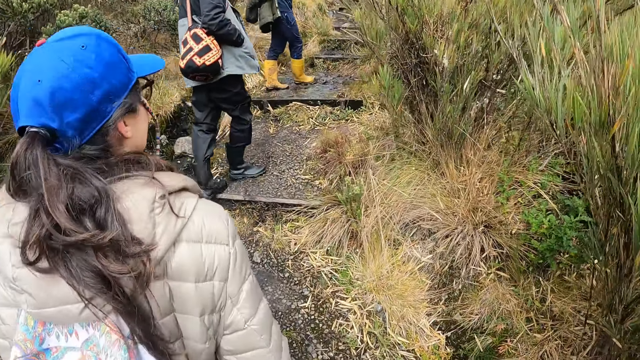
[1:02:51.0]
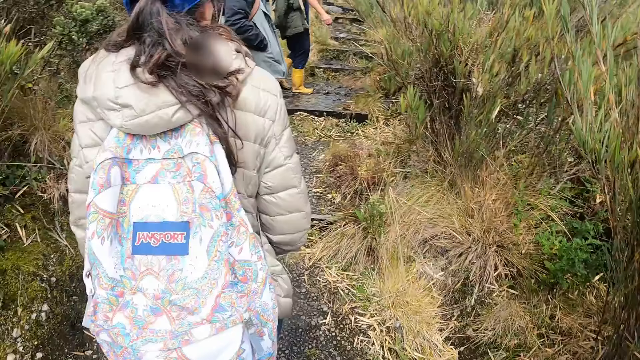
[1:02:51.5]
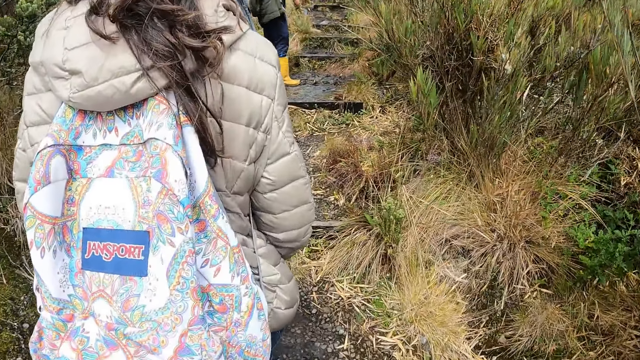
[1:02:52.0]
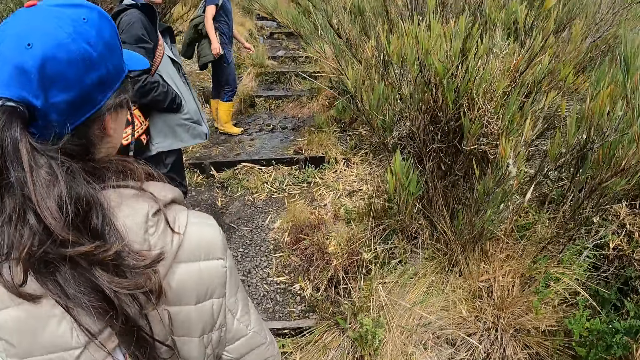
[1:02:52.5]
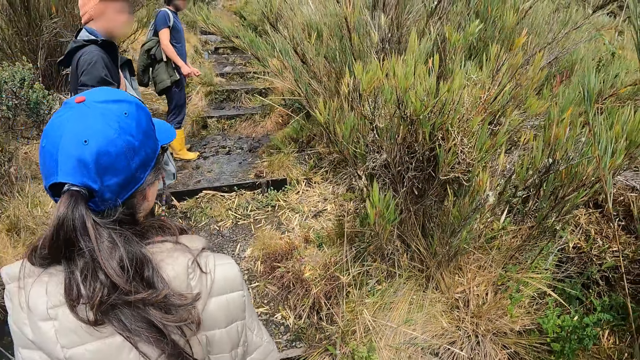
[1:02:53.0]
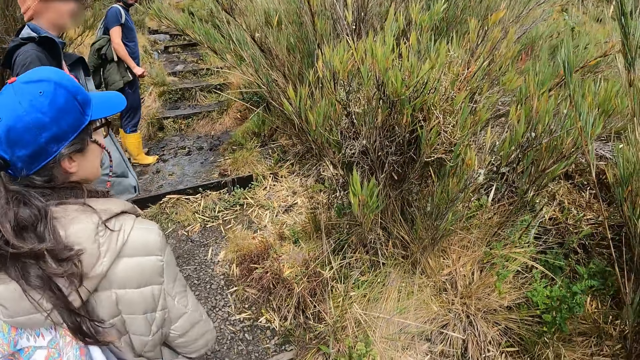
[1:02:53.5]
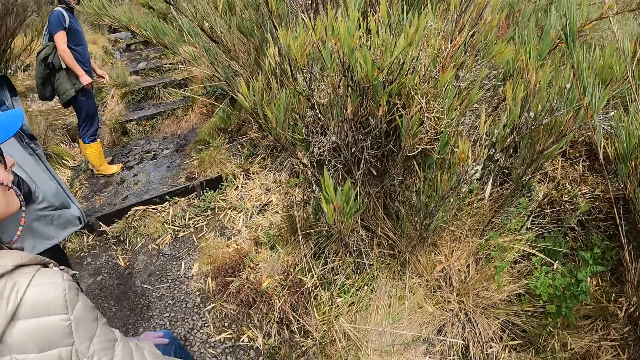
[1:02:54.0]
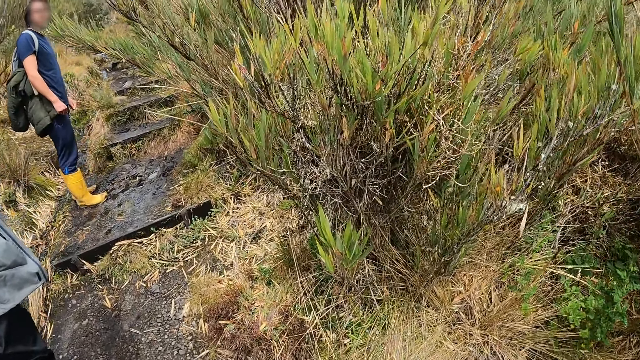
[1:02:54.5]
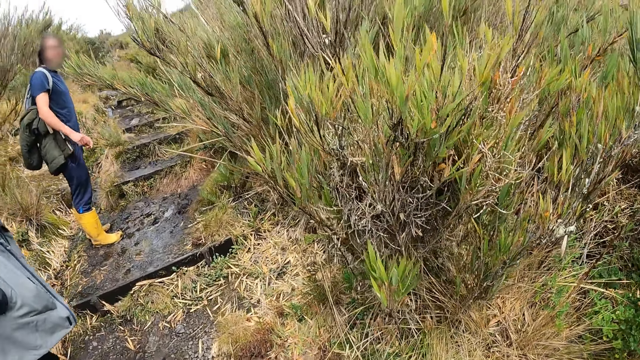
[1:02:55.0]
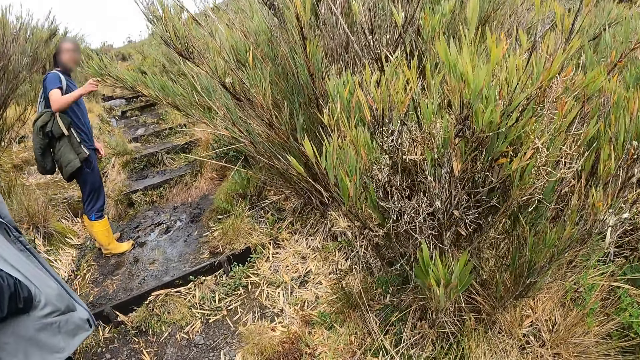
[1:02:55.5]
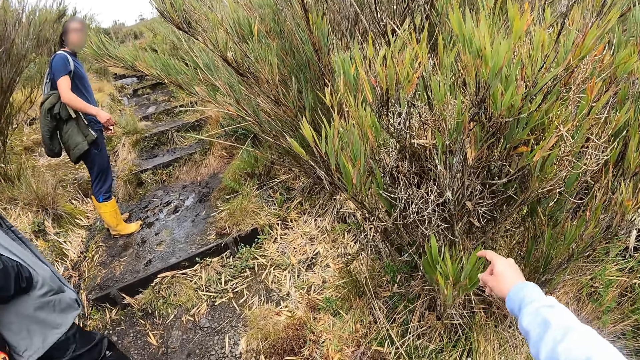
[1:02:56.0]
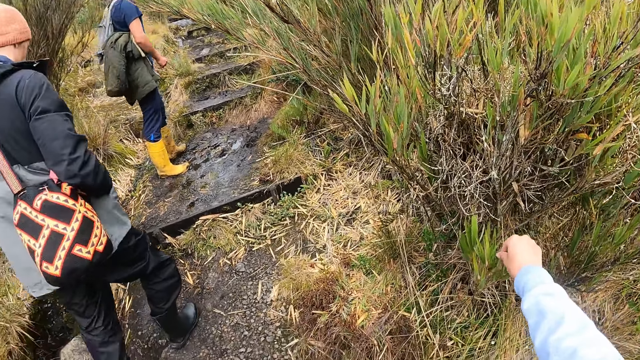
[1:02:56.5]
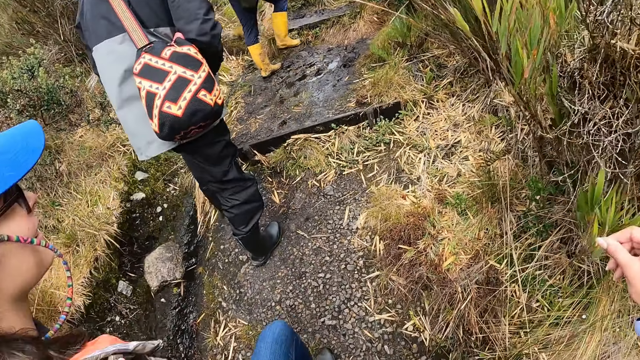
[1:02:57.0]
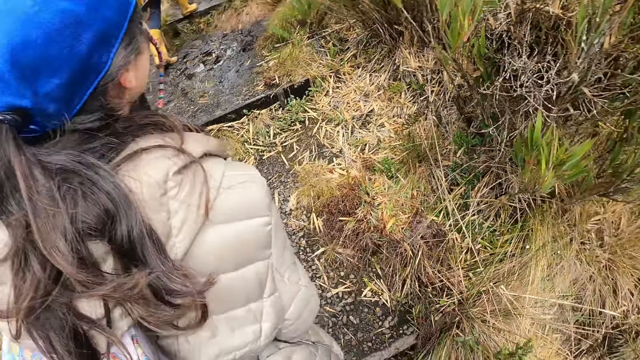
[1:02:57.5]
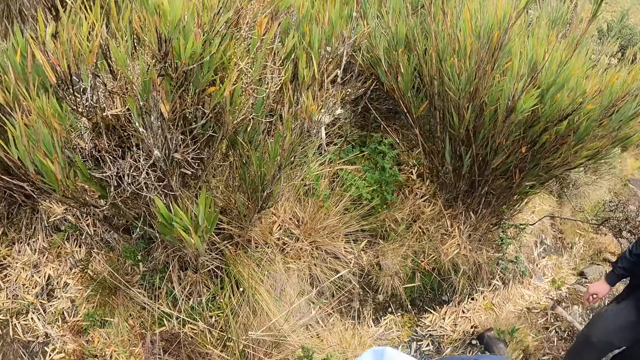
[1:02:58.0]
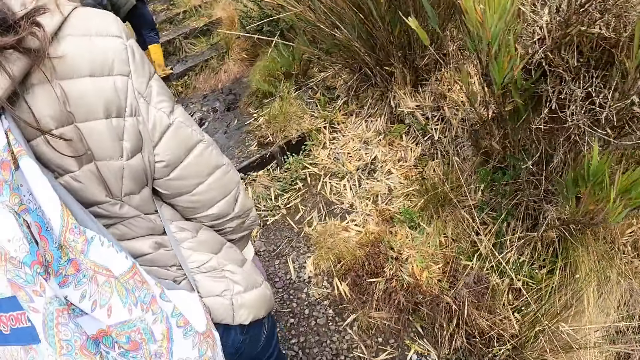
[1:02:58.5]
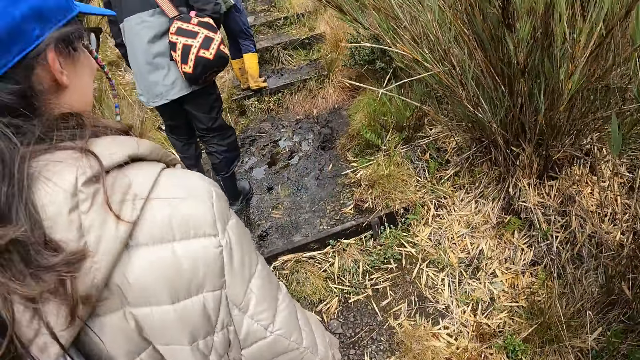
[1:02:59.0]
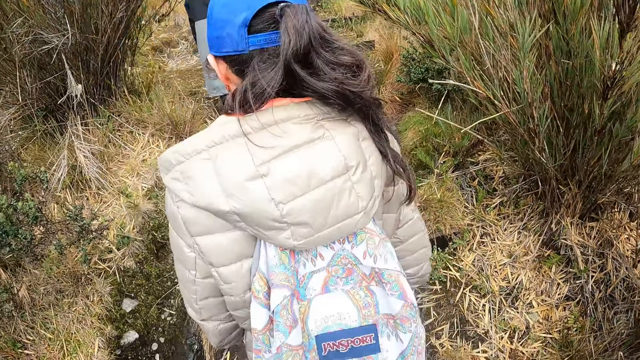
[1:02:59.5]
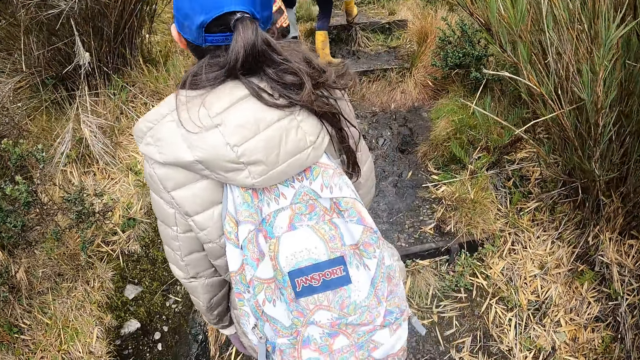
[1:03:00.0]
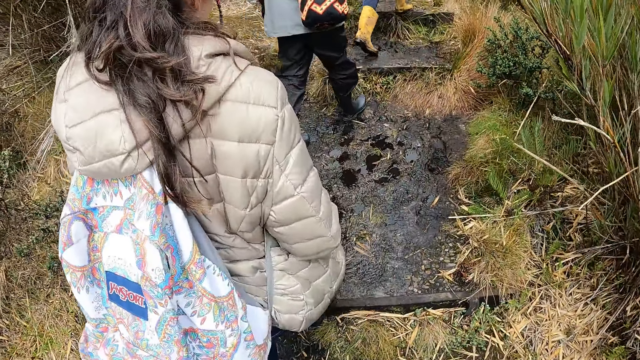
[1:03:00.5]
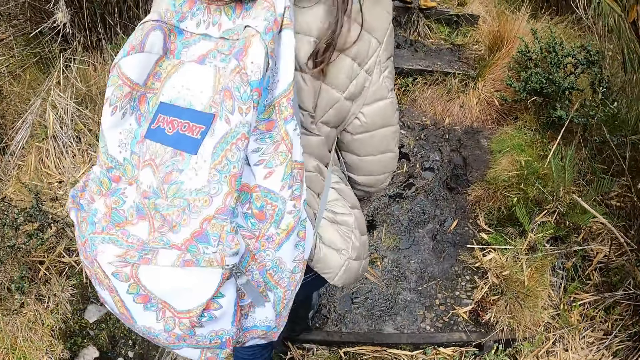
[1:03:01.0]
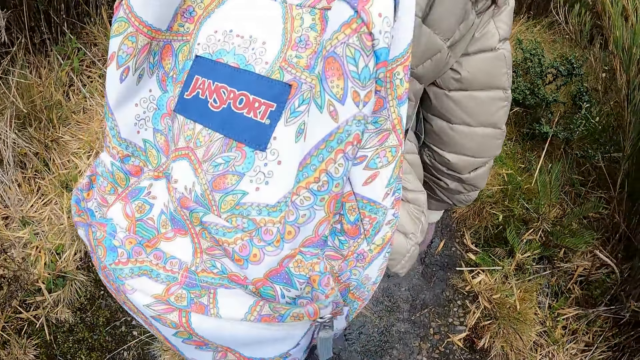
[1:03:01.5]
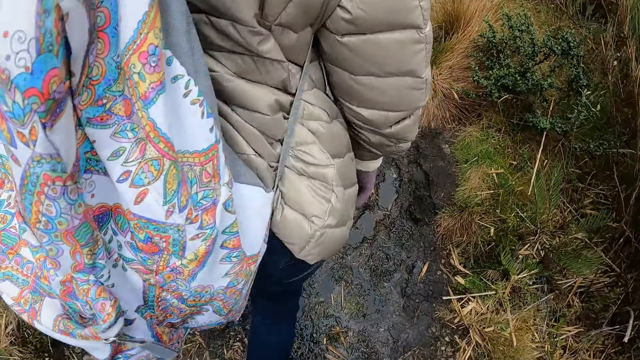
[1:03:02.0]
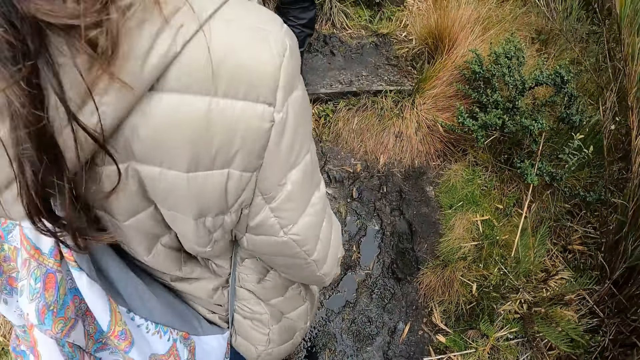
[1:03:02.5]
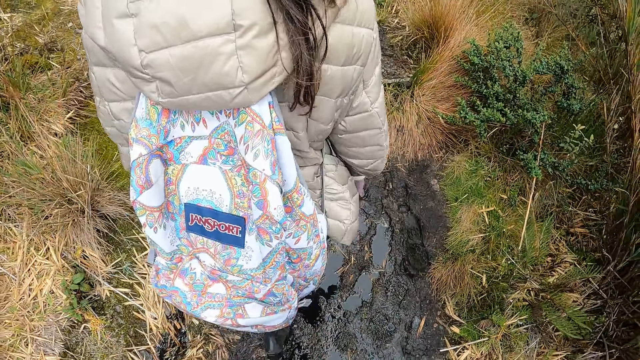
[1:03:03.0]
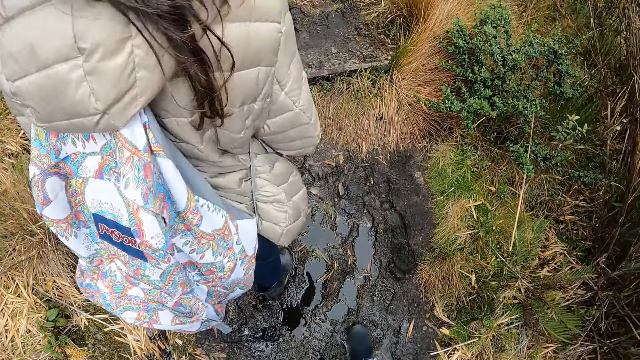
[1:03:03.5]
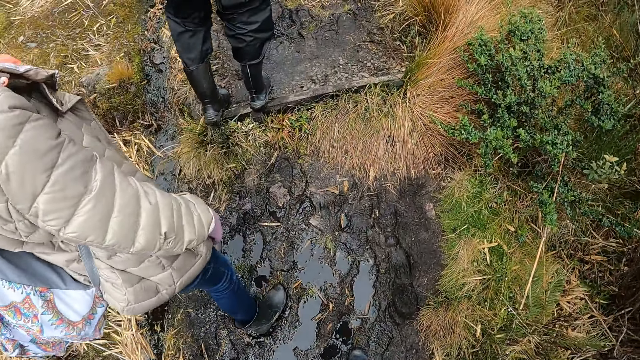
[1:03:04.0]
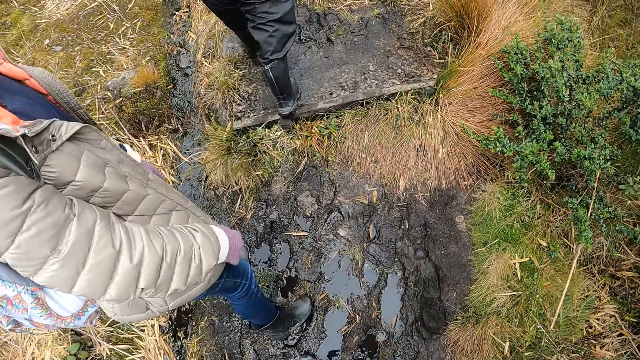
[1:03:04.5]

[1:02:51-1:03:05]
The camera wearer stares at the shrub. The man interacts with the group of people in the forest. The camera wearer touches a flower plant on the forest ground with her right hand. She points at the shrub. She converses with a woman. She walks on a stepped pathway in the forest with the group of people. She looks around. She hikes the mountain.

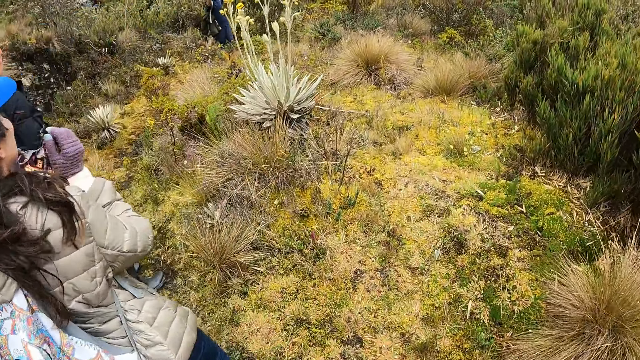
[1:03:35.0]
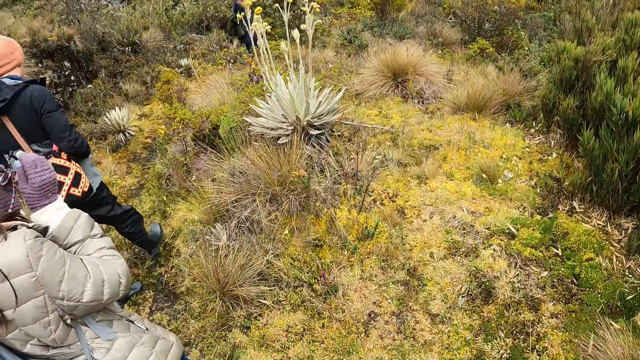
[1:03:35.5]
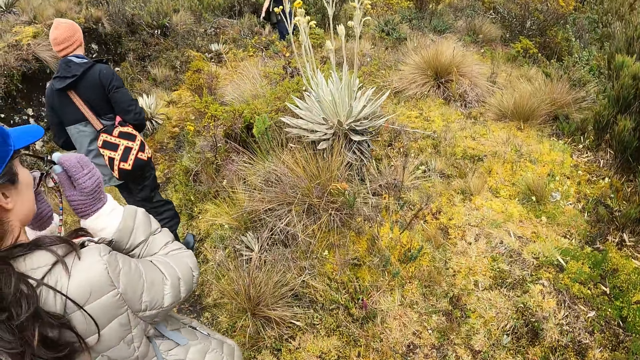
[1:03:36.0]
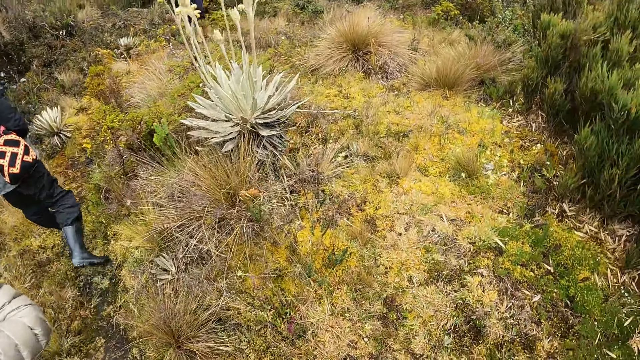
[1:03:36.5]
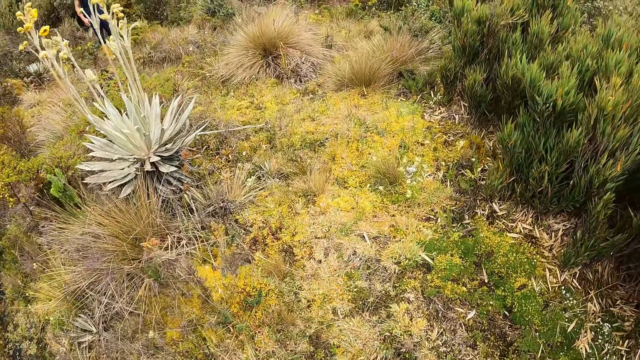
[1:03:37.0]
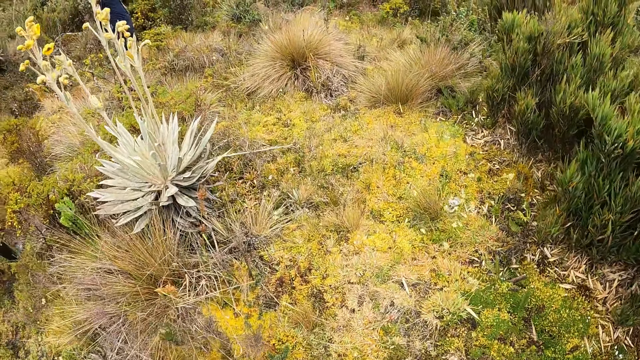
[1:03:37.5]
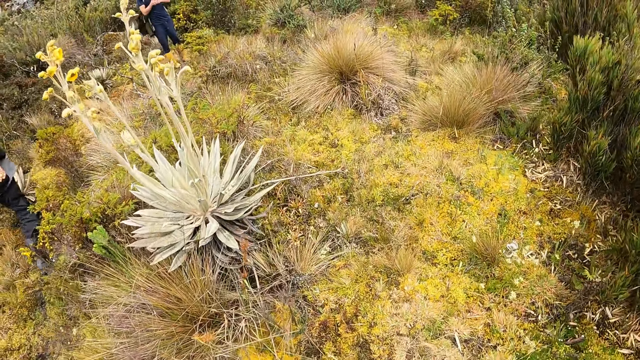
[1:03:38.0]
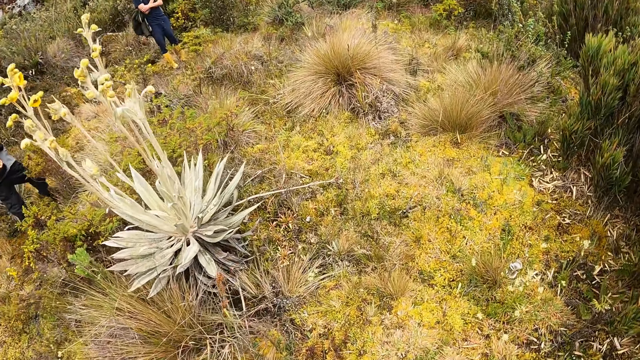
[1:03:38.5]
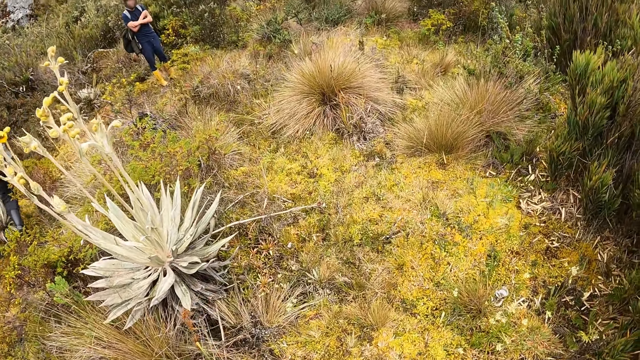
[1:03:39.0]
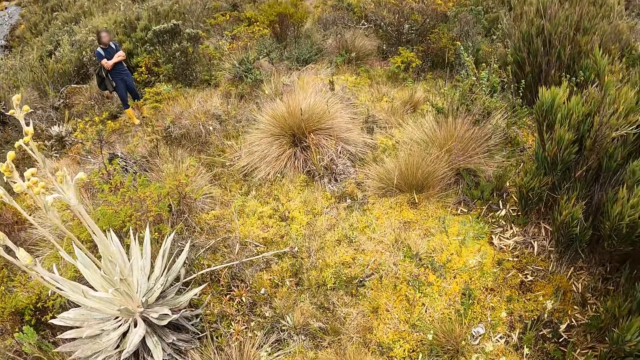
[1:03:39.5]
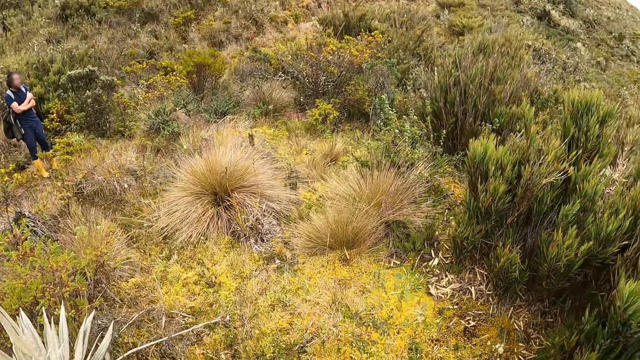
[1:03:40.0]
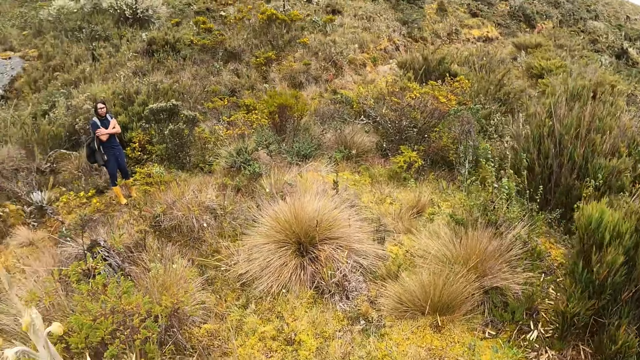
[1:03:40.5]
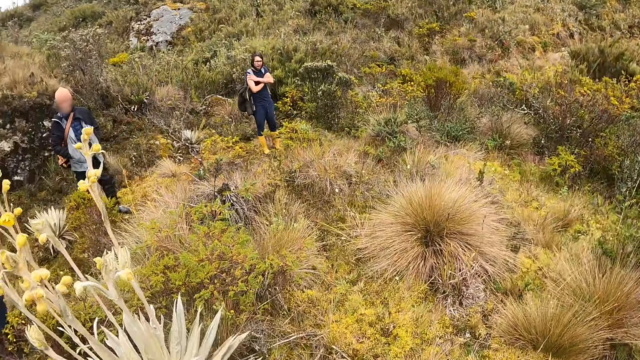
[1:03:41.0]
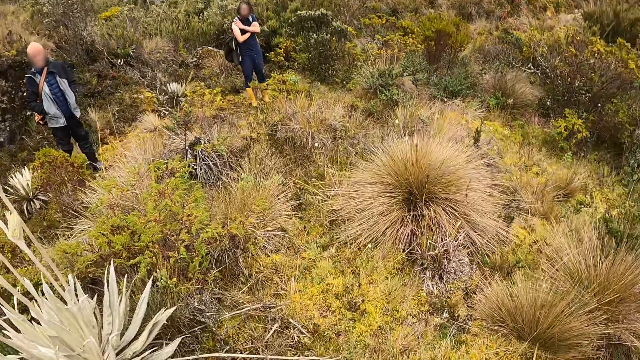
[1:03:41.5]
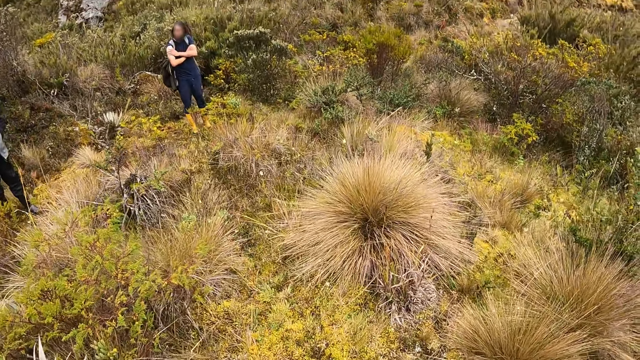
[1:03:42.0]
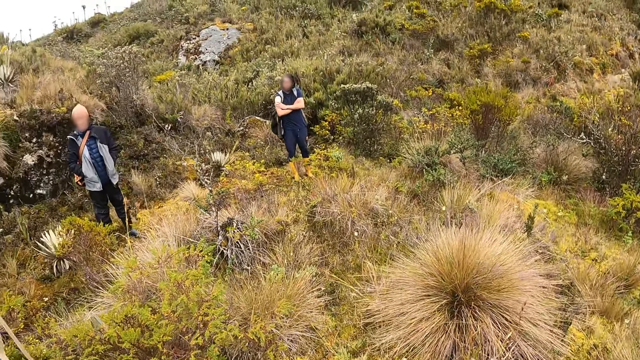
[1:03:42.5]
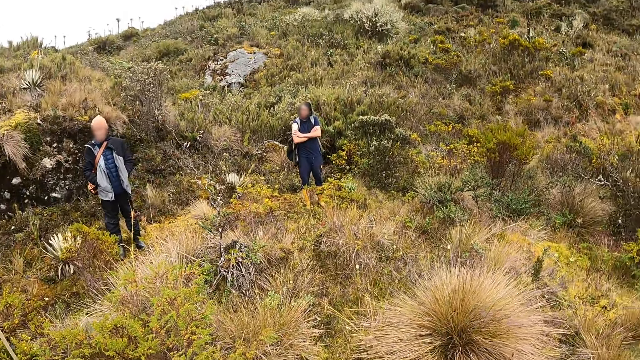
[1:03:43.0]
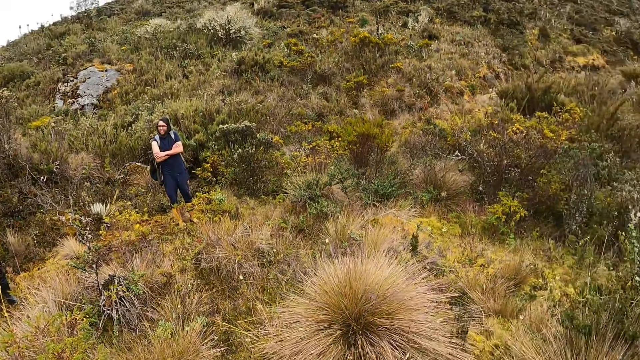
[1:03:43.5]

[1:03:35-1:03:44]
A woman puts on her glasses with her hands. The camera wearer looks around.
